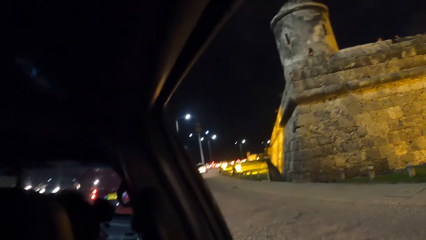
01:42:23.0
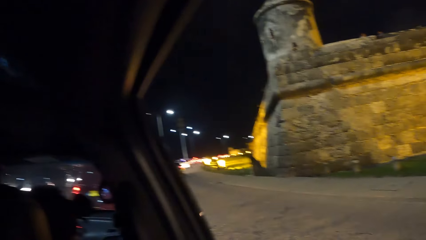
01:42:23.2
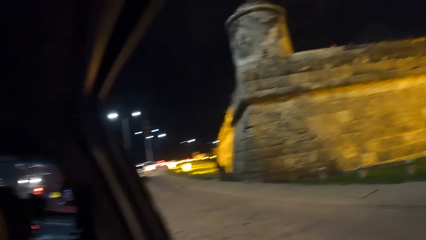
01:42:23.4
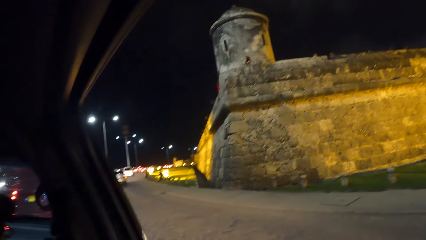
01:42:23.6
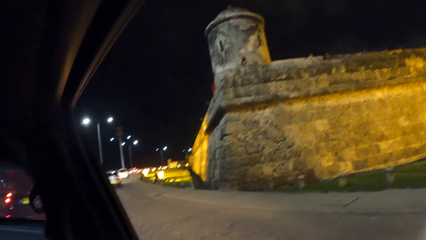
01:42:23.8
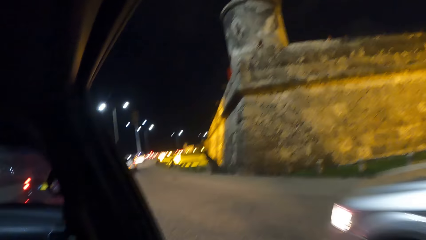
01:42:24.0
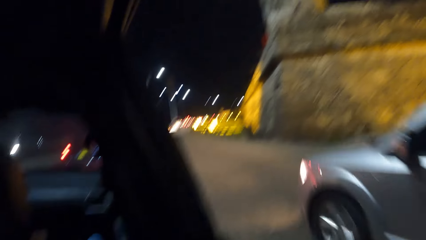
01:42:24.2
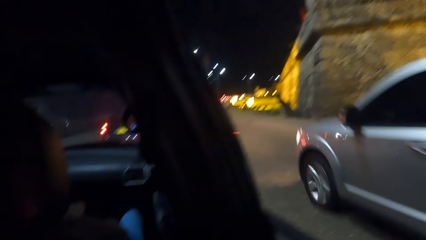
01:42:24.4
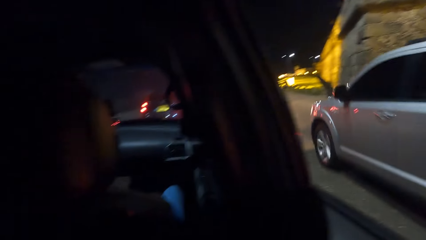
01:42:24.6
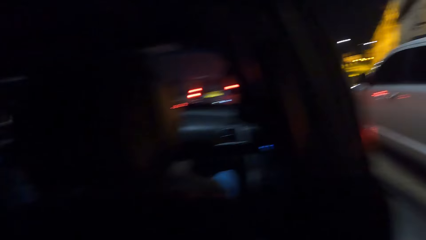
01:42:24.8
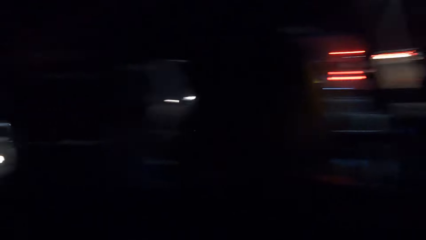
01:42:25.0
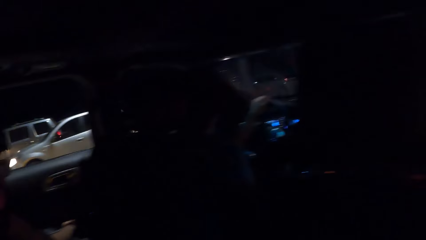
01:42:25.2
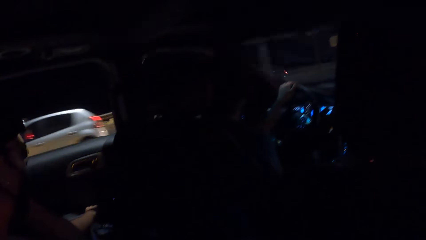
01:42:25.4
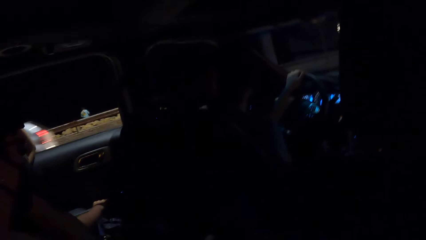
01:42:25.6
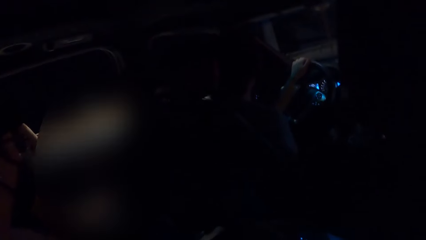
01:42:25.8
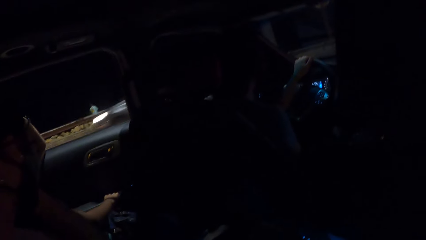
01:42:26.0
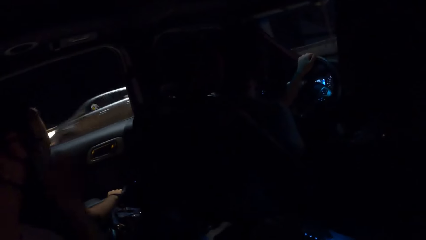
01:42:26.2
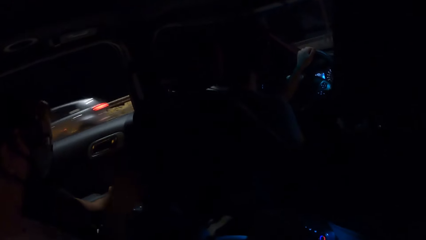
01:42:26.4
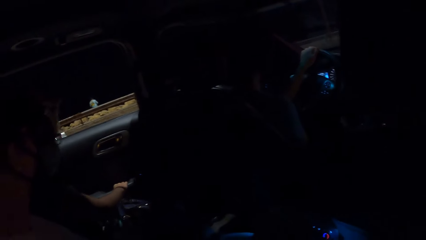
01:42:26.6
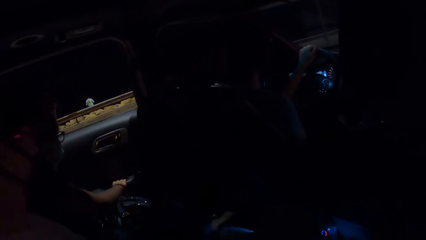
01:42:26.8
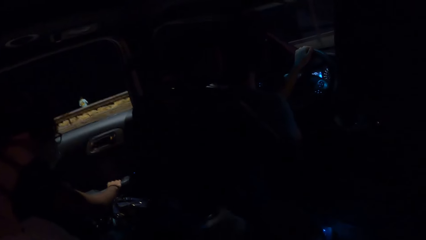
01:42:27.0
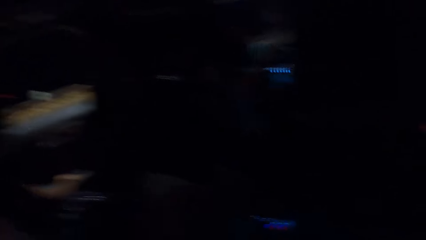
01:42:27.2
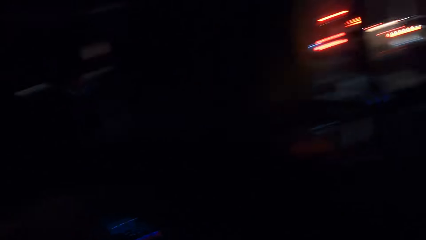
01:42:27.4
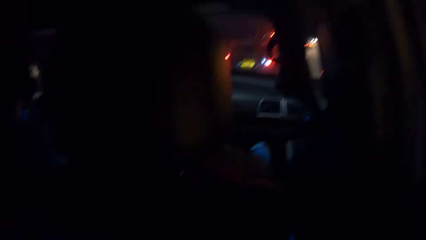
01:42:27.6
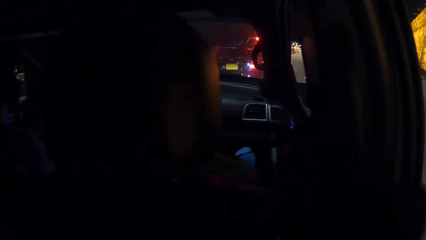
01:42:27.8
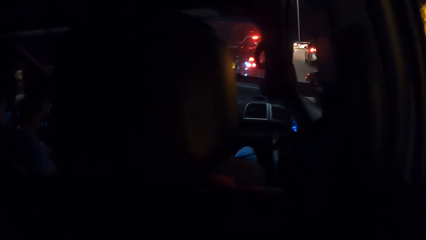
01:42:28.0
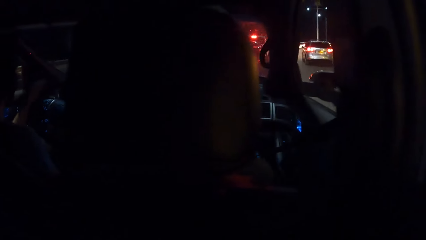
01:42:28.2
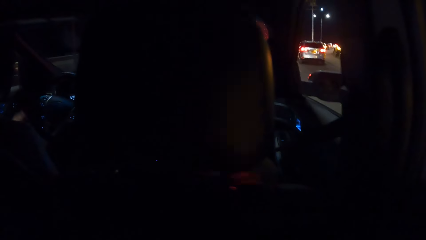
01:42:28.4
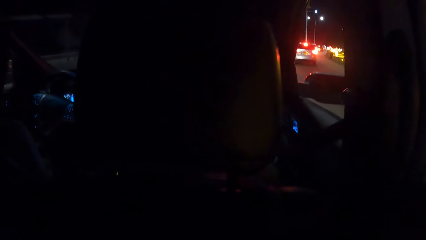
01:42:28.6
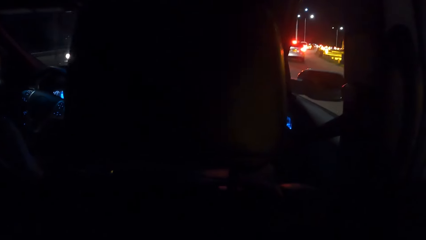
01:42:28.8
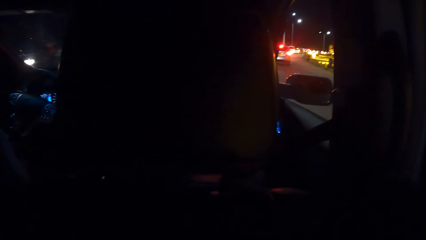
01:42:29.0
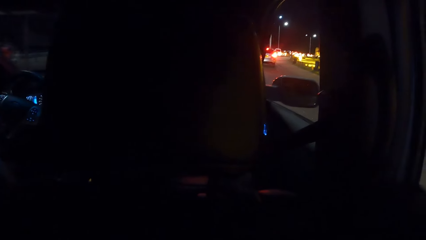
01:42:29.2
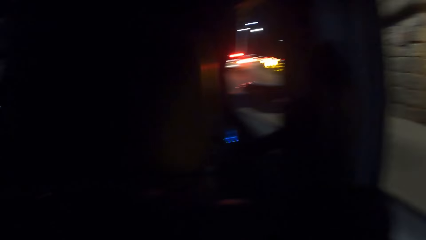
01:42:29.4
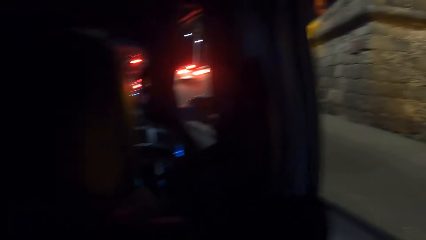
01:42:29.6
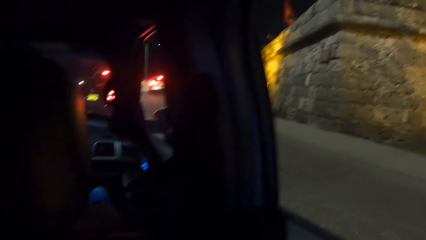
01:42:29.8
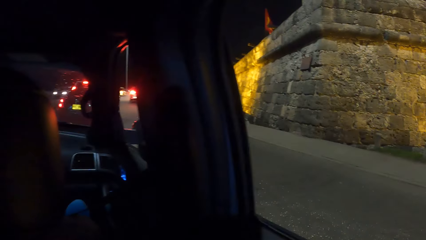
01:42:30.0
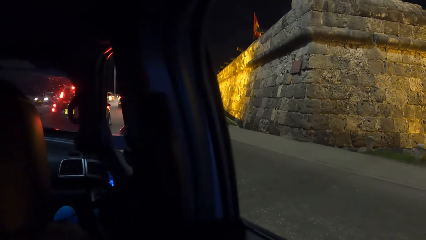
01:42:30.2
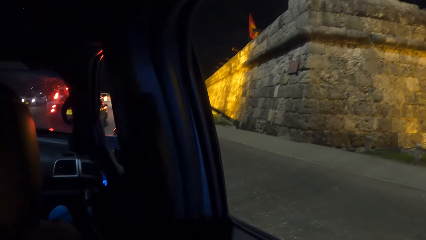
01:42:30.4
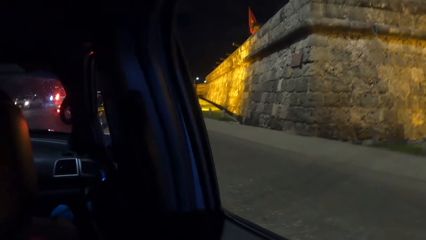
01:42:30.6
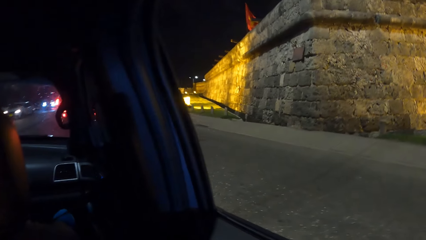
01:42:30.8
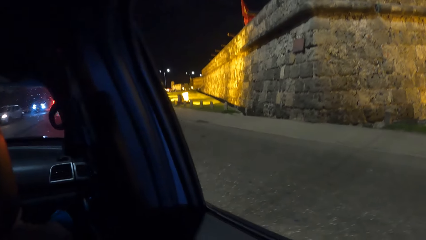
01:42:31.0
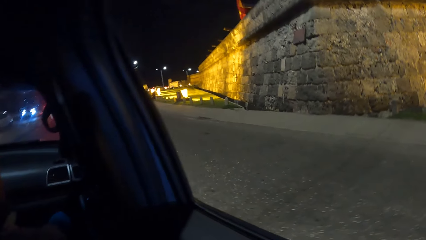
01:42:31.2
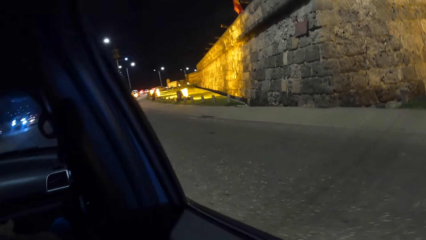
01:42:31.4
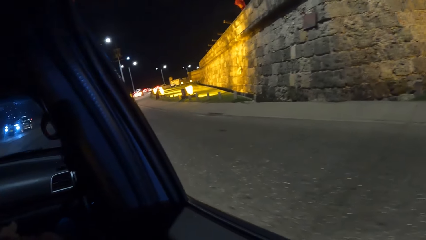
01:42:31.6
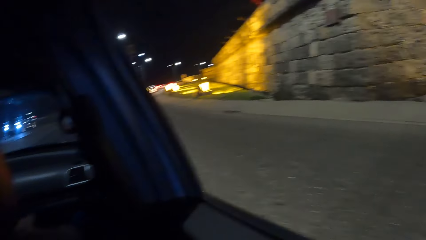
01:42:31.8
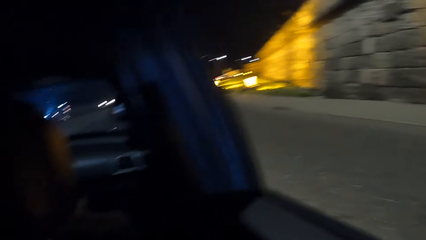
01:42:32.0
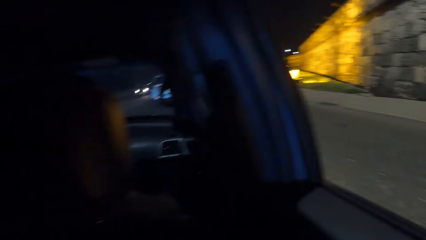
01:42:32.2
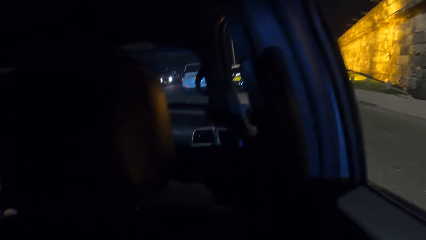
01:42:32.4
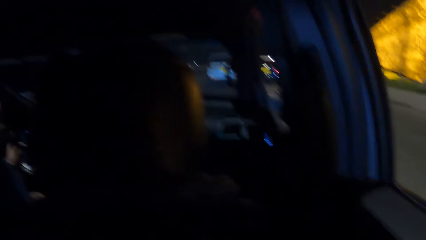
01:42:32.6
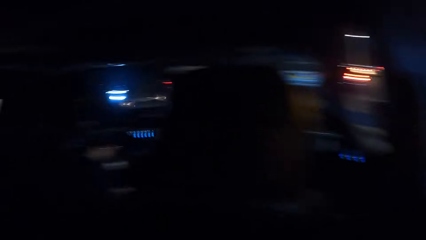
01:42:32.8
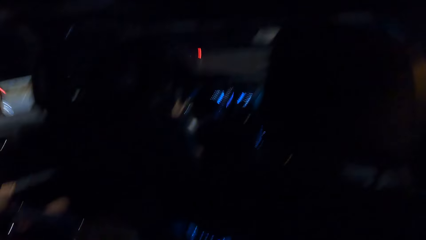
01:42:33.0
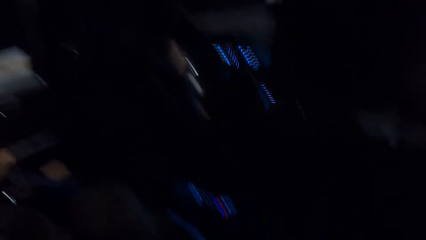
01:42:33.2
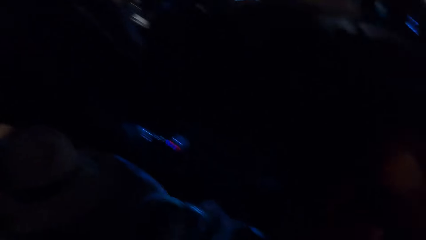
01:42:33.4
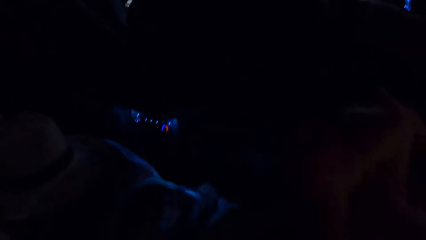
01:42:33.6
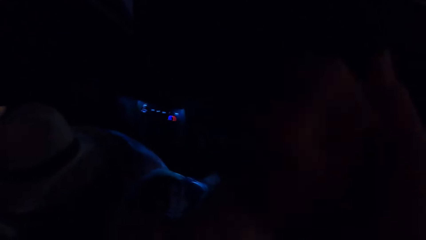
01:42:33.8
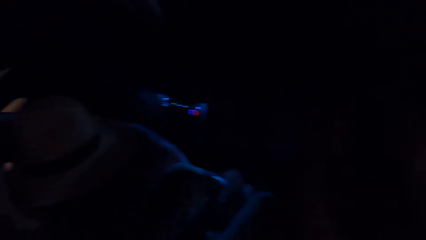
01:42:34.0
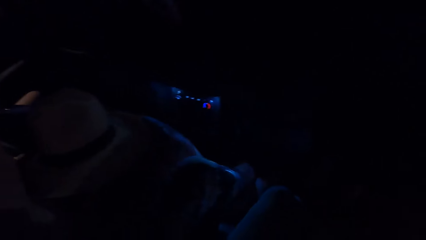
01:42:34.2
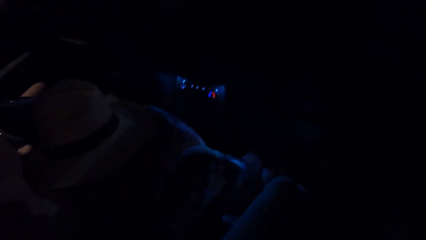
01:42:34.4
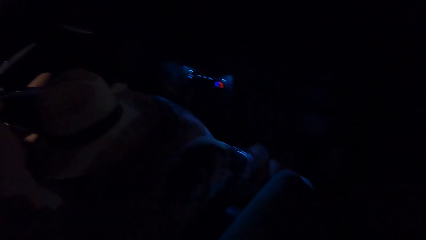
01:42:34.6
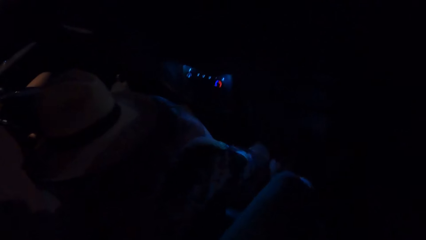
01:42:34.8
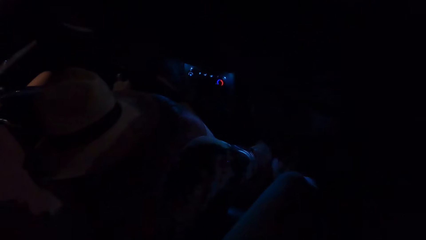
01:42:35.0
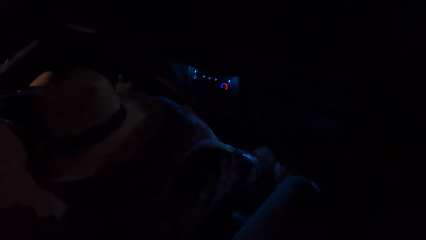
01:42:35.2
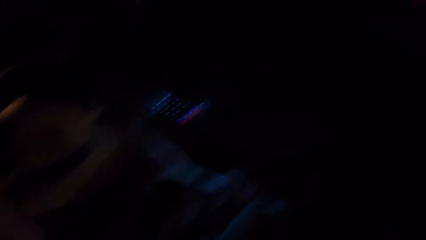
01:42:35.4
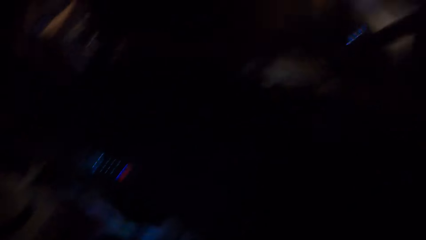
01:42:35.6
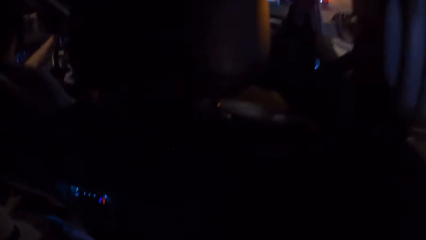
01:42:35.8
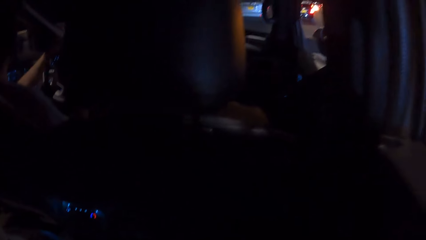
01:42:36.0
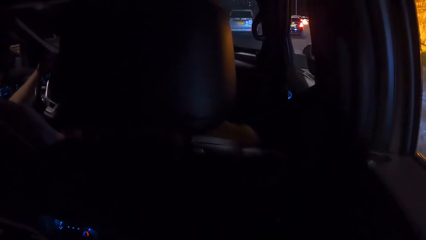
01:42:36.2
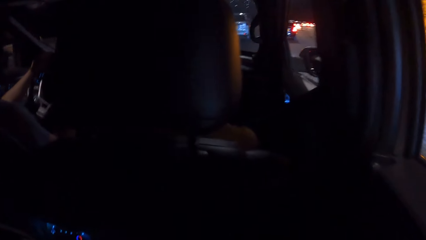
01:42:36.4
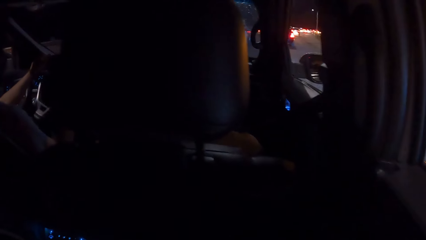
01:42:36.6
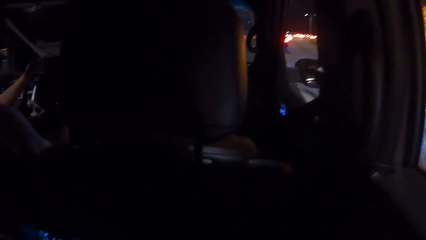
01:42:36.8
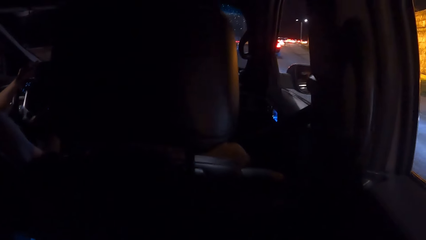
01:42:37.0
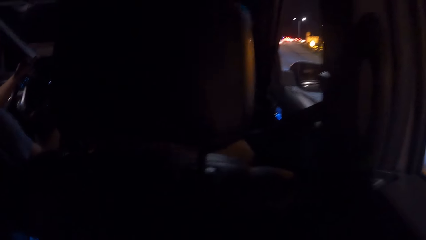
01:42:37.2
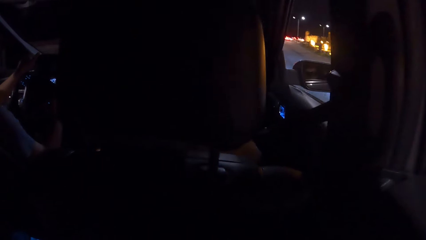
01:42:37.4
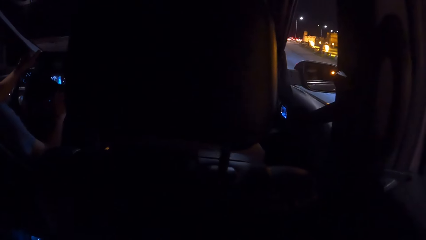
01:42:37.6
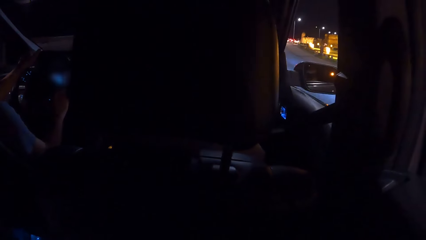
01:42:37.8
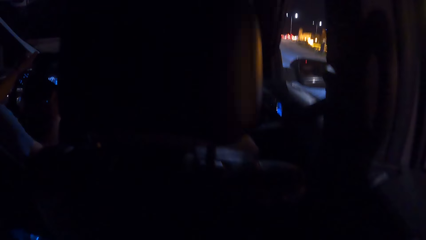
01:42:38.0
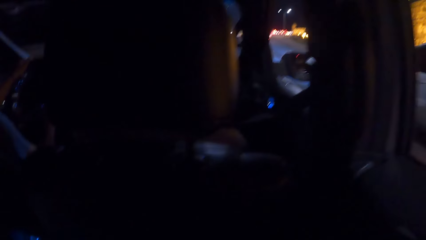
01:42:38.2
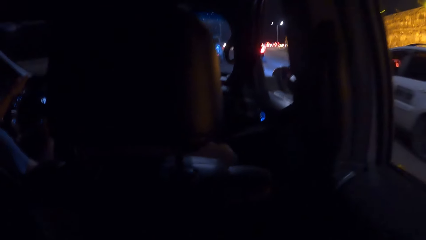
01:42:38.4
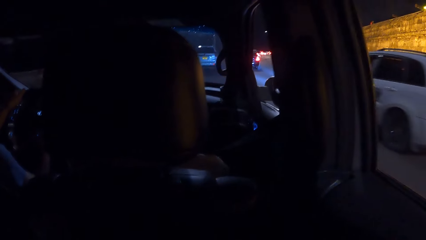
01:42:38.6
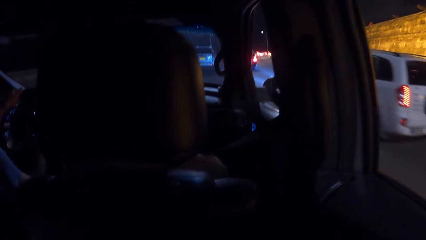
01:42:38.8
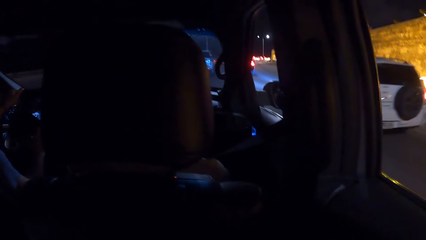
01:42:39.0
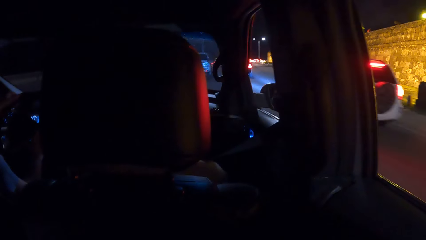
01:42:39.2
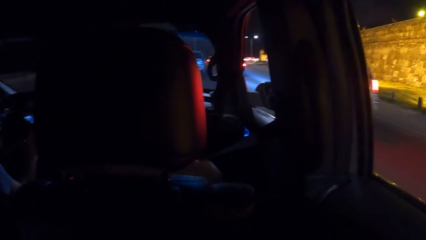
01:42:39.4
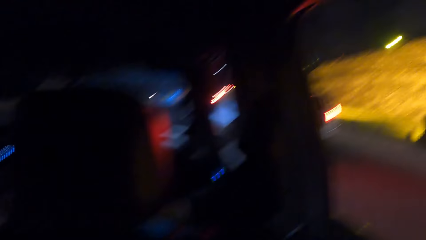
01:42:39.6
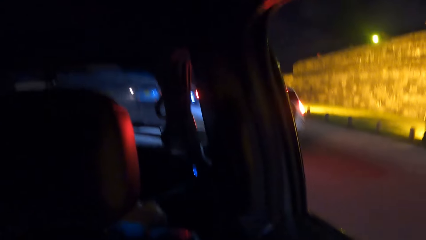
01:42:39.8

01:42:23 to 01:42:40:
The camera wearer looks around the vehicle. They look outside the car. They look in the car.
